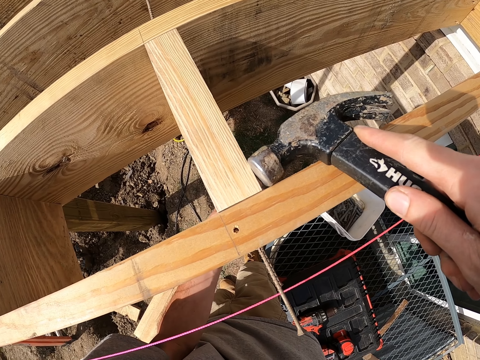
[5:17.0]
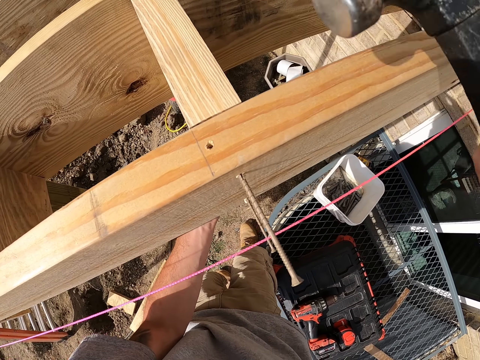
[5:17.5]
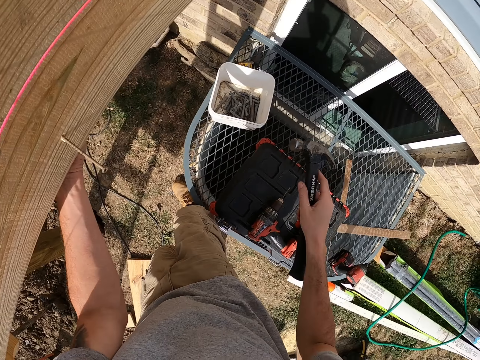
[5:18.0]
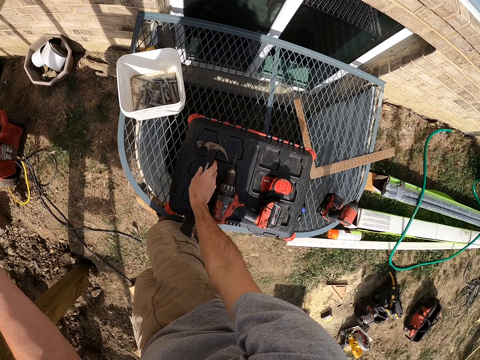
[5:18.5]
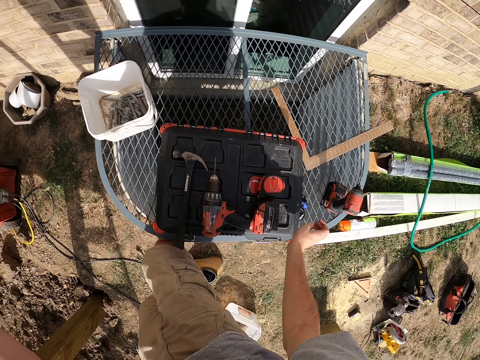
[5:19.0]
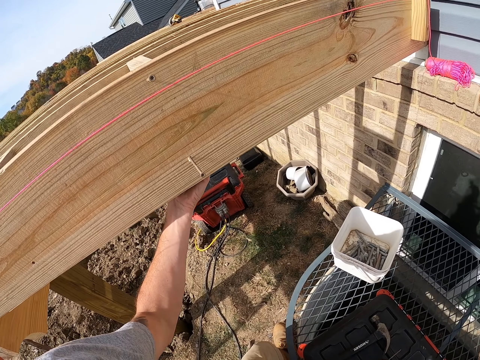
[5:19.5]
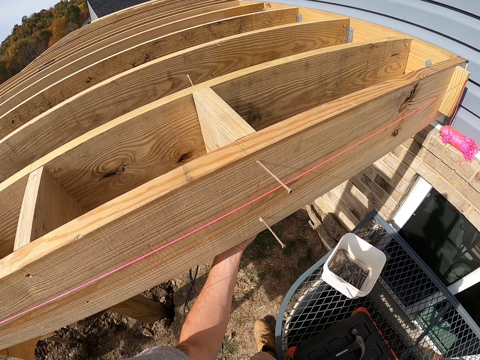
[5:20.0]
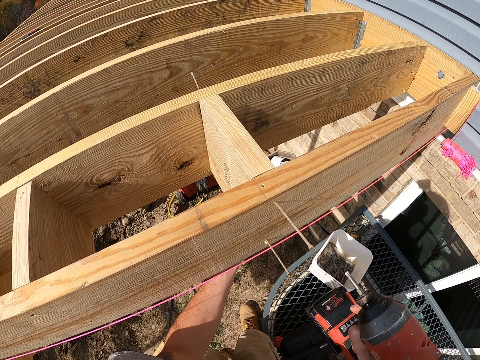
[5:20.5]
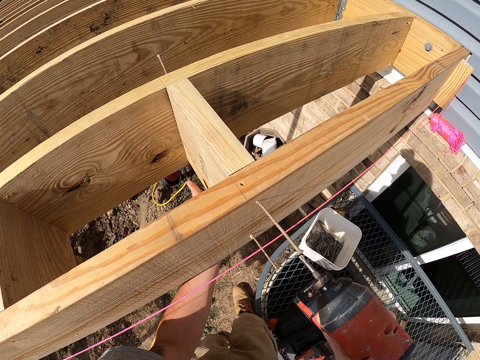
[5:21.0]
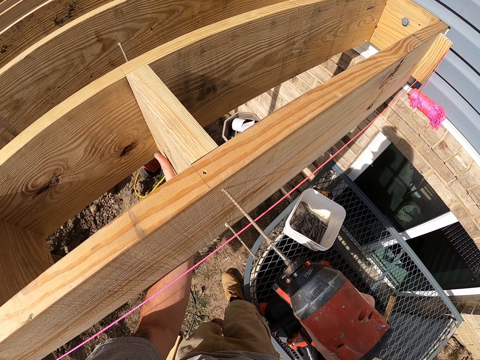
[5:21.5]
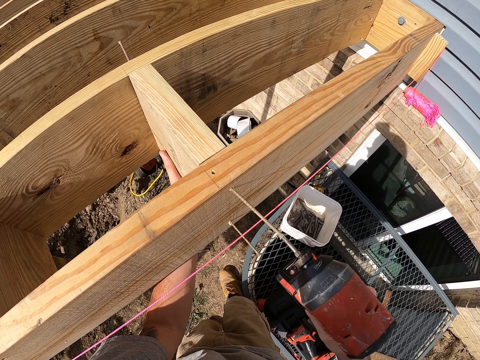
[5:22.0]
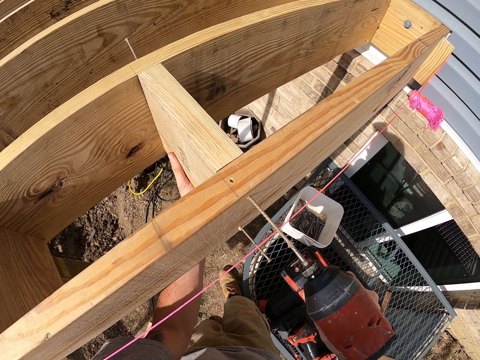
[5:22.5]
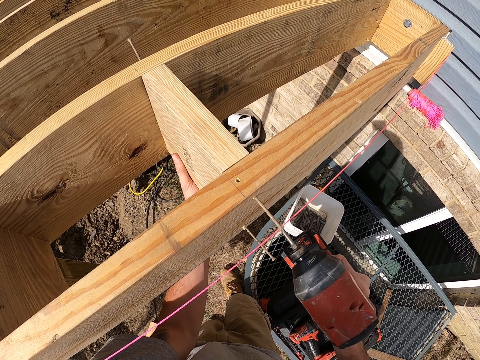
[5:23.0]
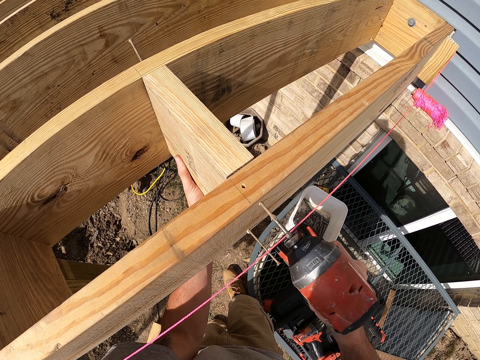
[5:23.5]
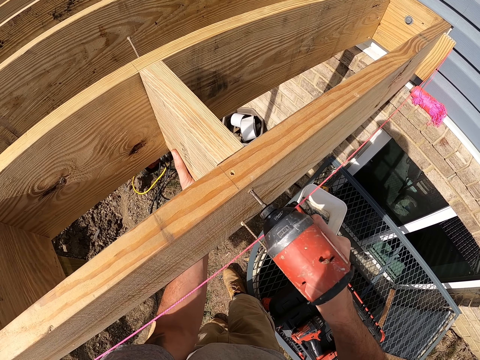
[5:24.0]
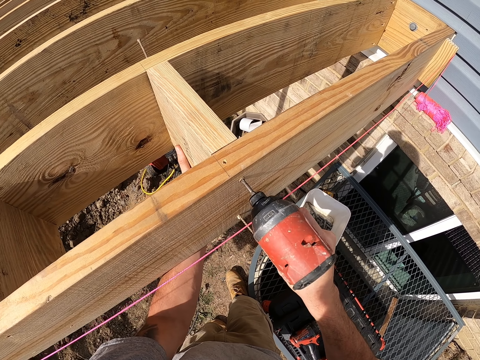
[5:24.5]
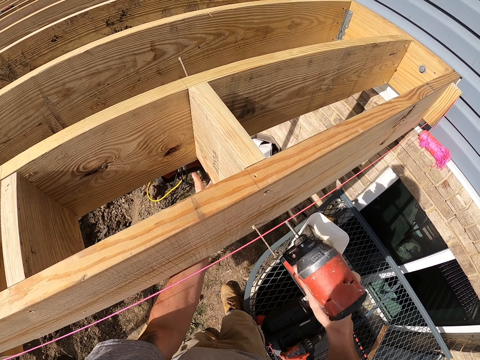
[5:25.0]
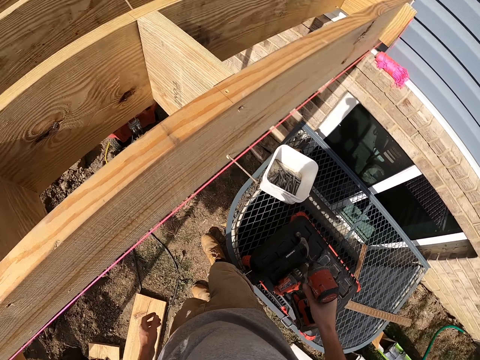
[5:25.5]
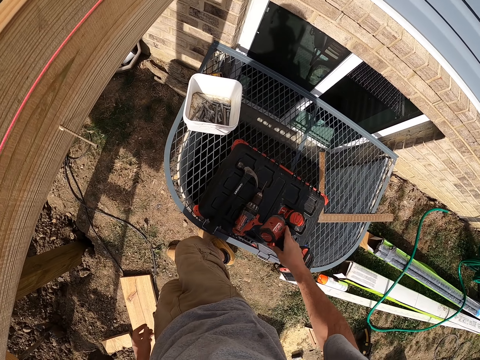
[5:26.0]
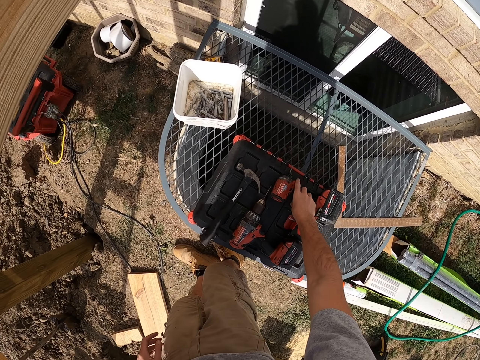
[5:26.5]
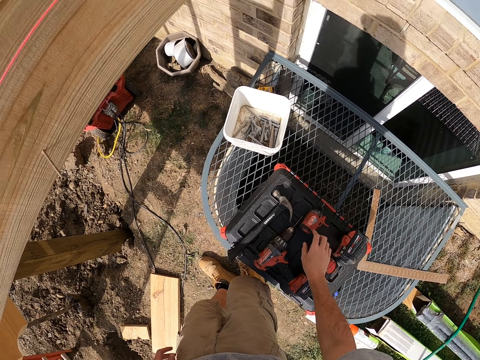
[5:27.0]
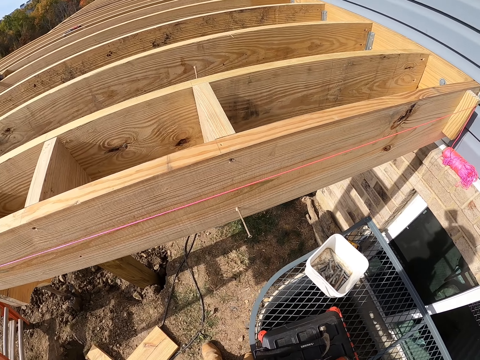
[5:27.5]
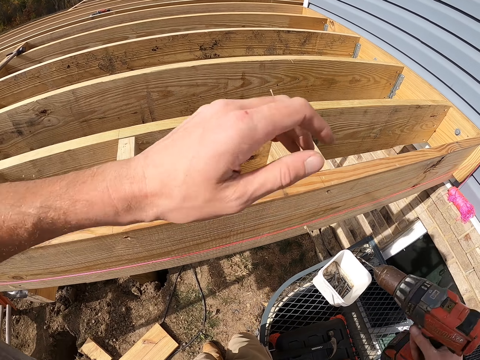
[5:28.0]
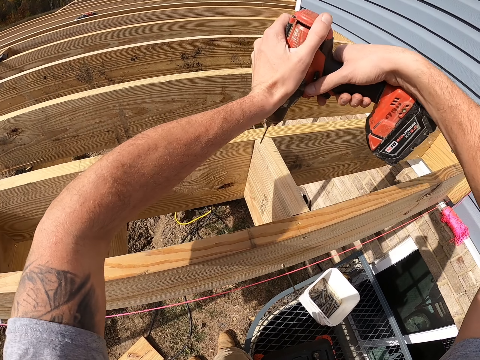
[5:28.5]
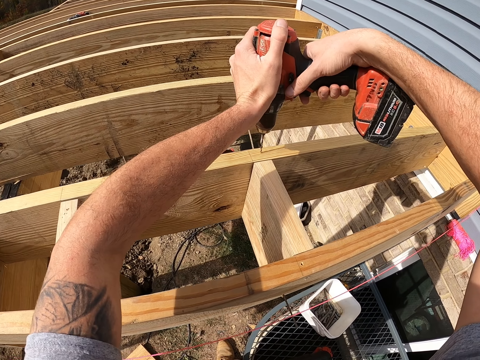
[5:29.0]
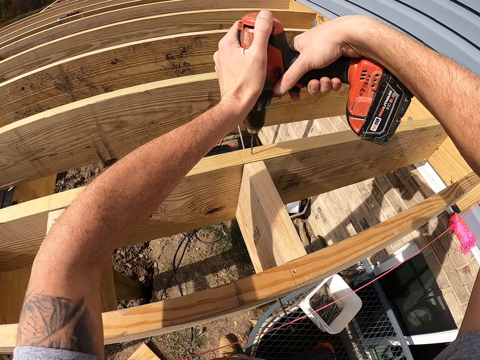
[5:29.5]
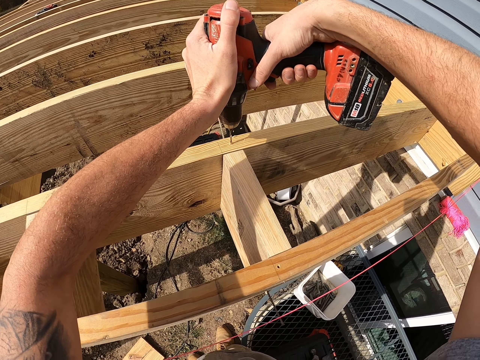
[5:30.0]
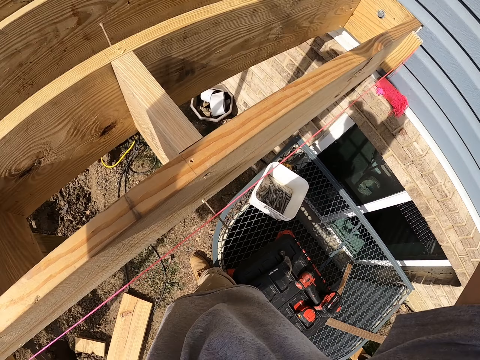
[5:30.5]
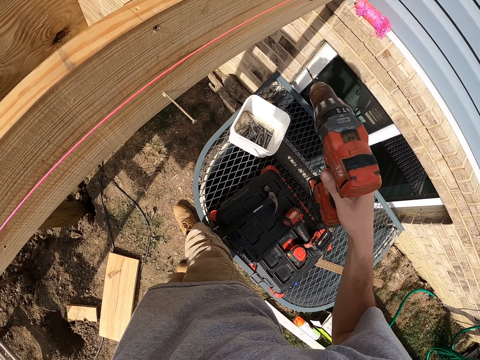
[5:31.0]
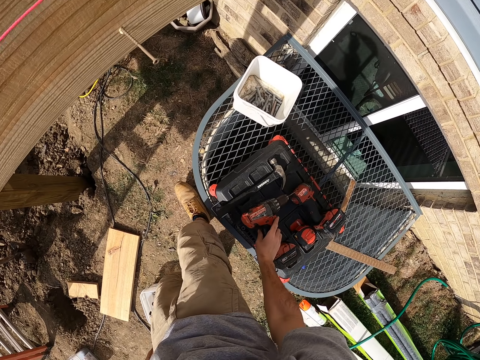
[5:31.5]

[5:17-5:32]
The camera wearer puts down a hammer. They pick a drill bit. They drill the screw into the wood. They put the drilling machine or drill bit down. They drill a hole in the wood.

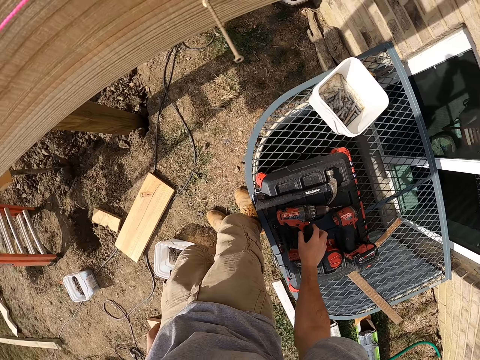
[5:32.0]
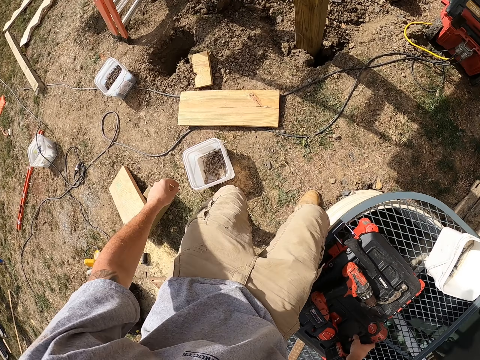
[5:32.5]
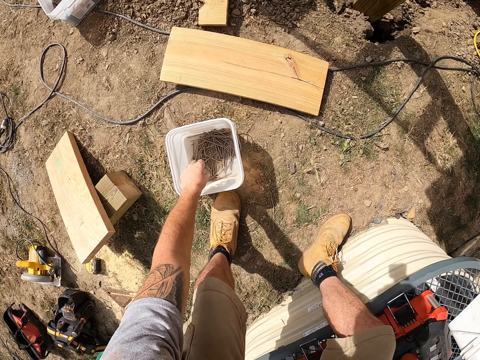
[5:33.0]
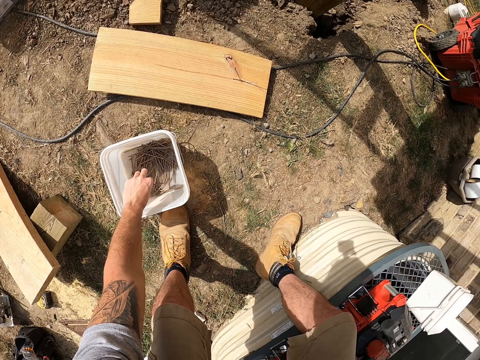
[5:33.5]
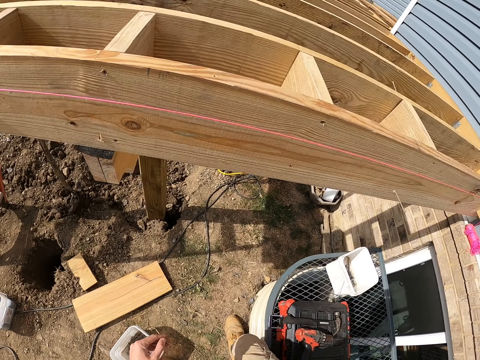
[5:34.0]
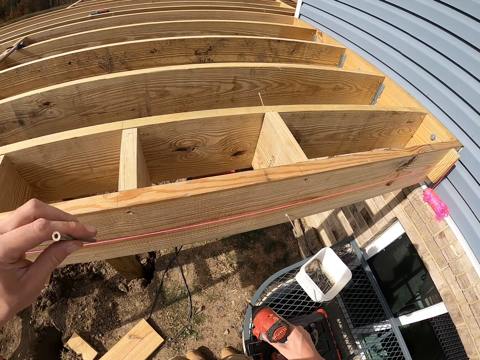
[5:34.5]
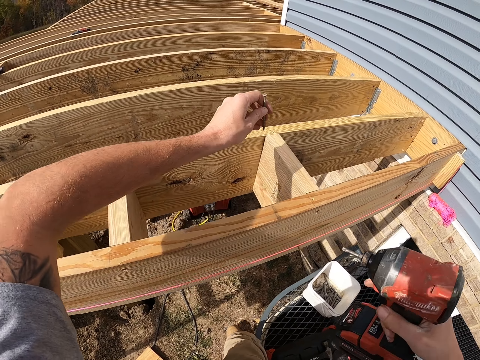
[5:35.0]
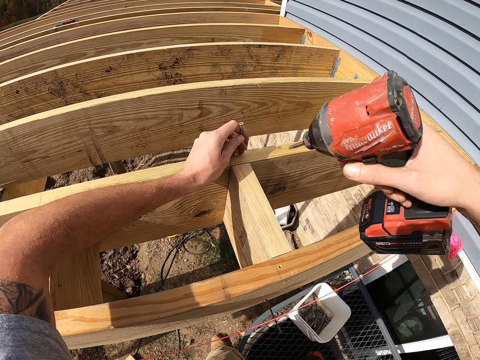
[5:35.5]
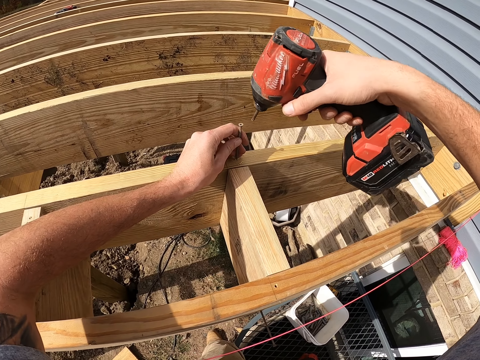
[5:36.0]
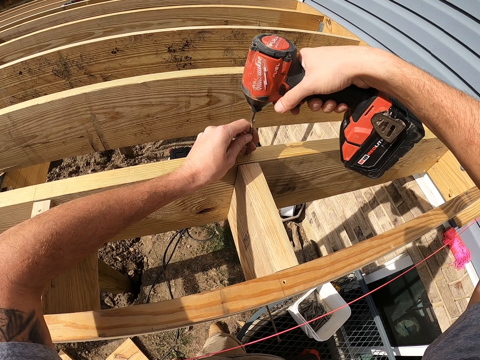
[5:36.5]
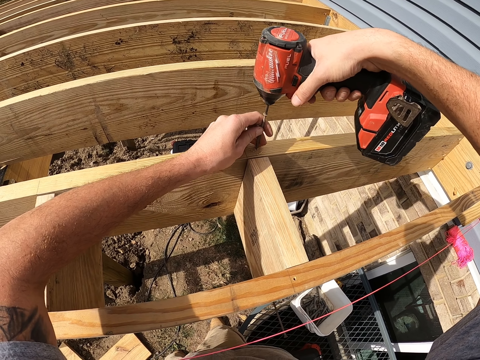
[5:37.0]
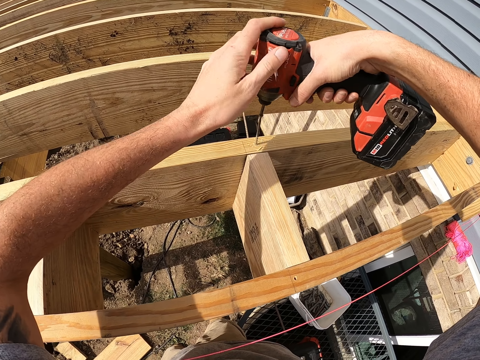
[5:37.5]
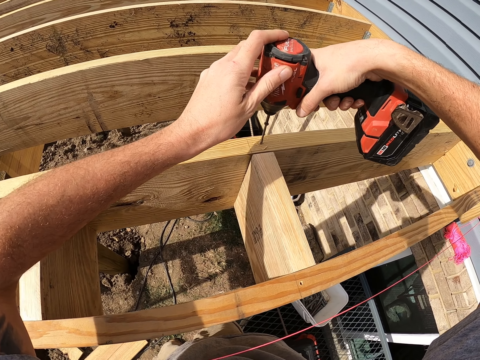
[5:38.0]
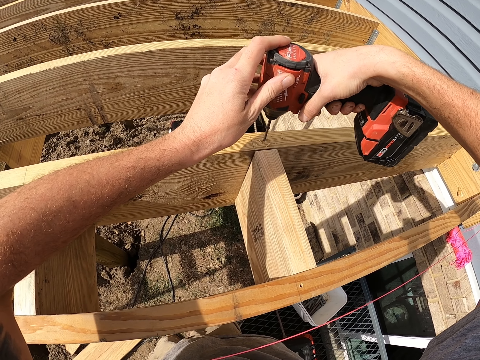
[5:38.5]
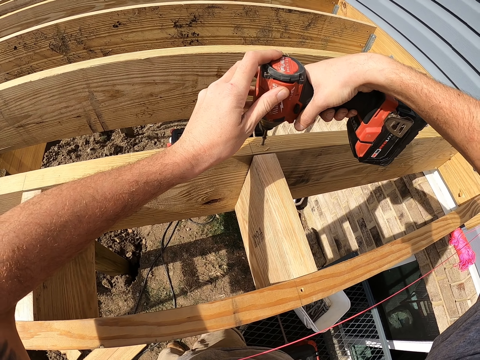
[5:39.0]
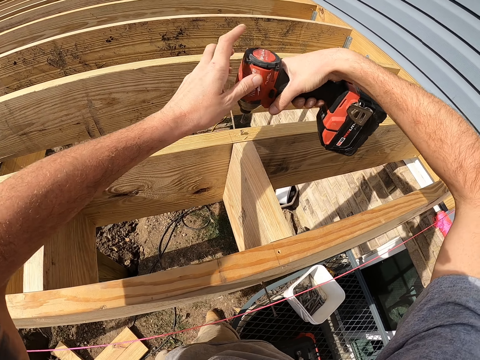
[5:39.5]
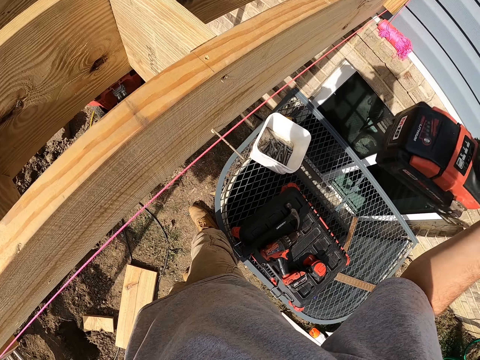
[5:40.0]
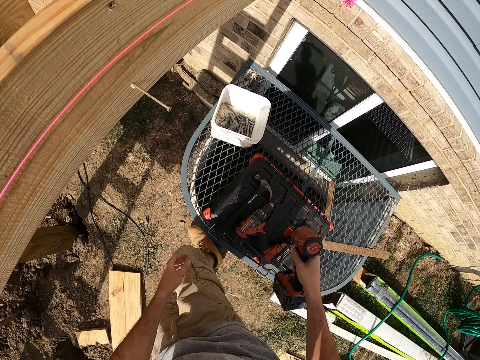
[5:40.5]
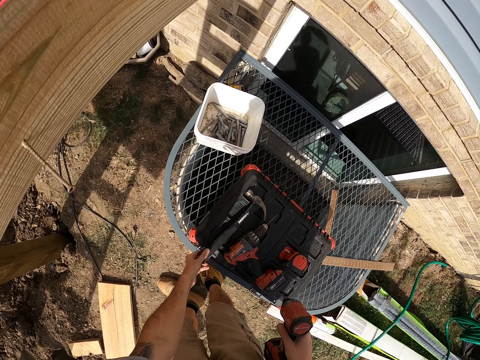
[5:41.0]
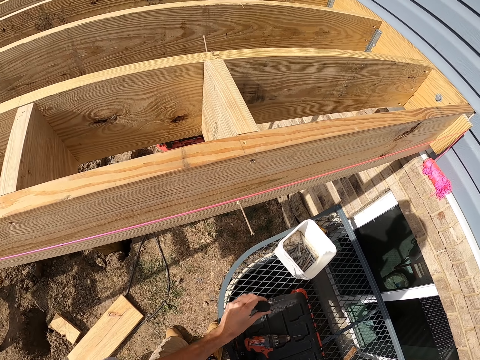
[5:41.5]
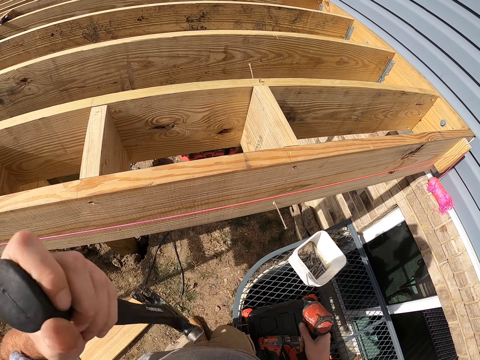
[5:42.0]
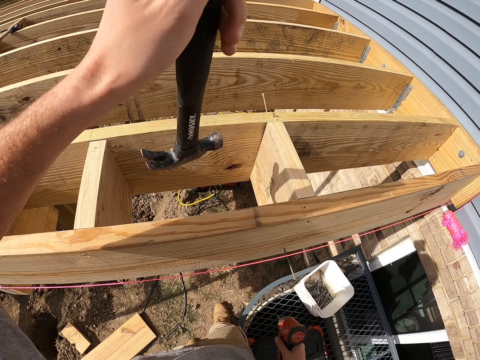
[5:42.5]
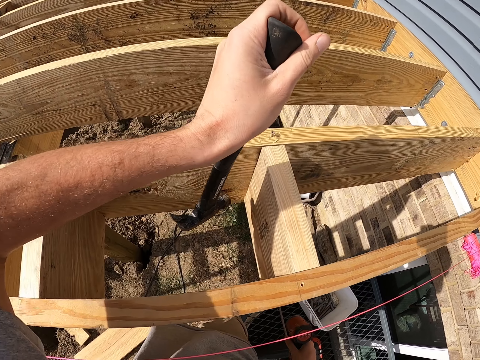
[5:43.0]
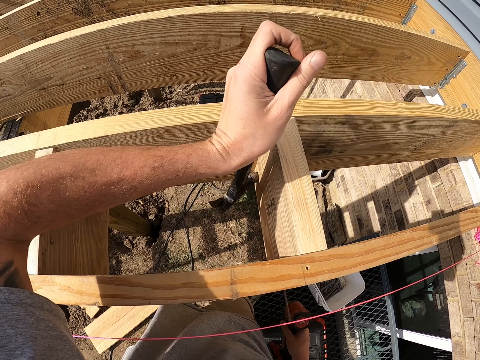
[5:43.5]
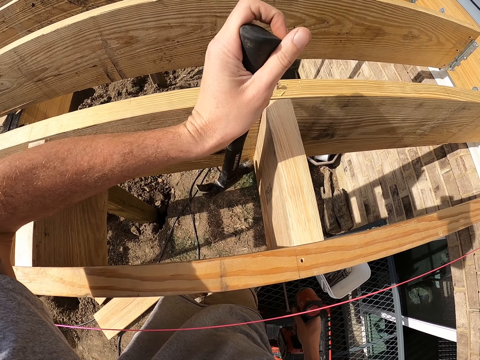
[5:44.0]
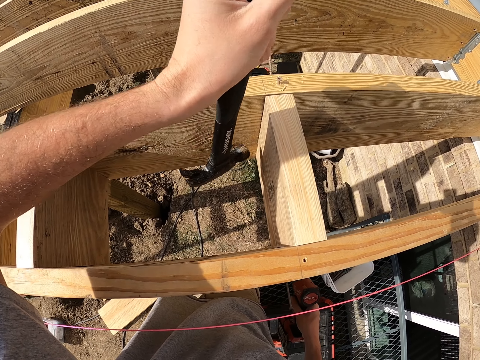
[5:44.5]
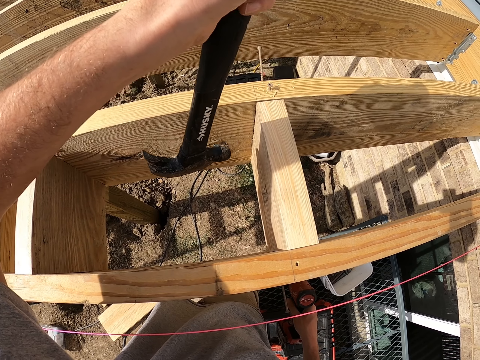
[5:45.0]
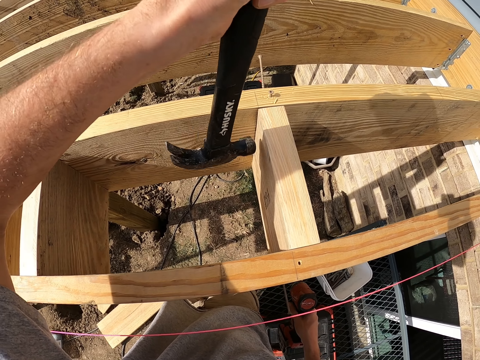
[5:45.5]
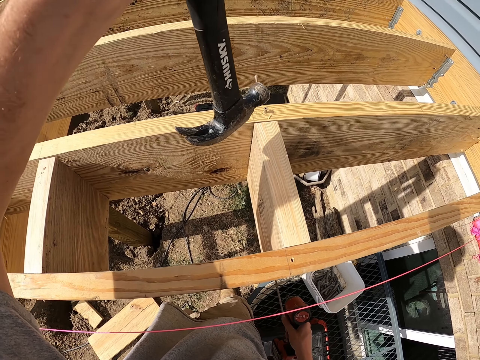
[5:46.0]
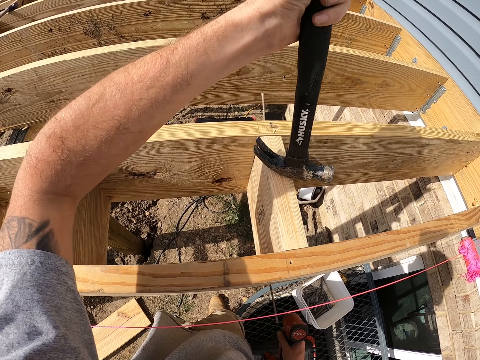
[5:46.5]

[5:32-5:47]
The camera wearer puts down the drill bit. They pick a screw from the container. They drill the screw in the wood. They pick the hammer. They hit the wood with the hammer.
